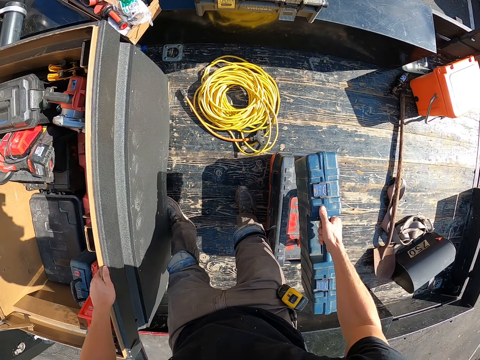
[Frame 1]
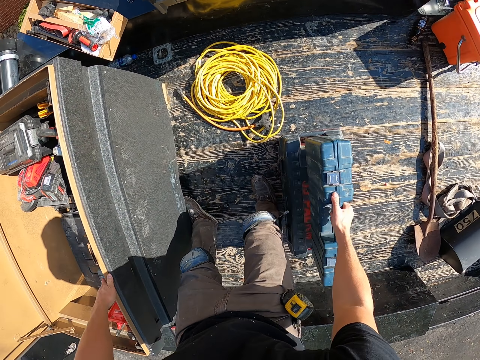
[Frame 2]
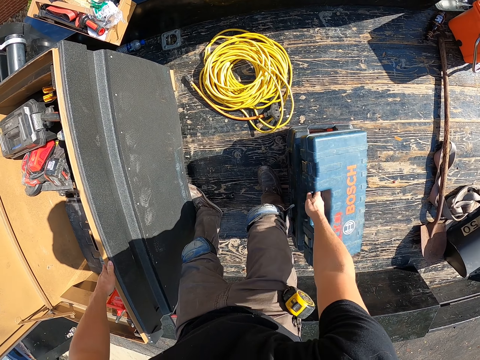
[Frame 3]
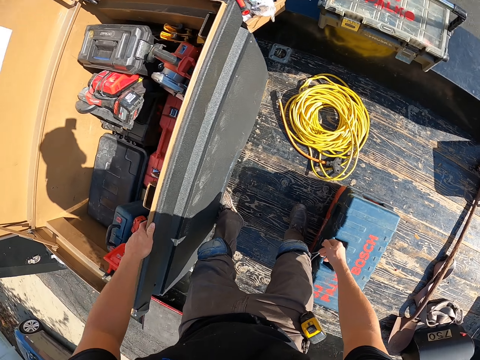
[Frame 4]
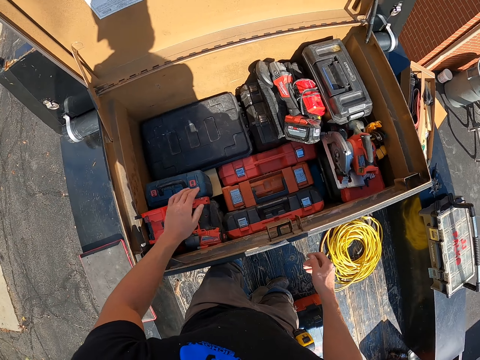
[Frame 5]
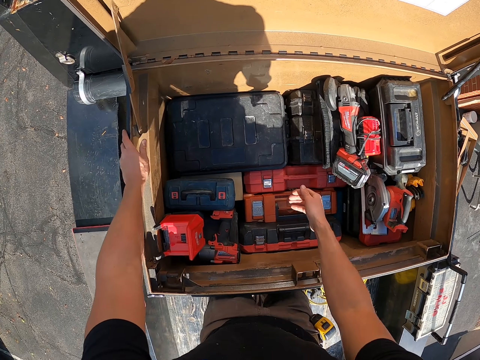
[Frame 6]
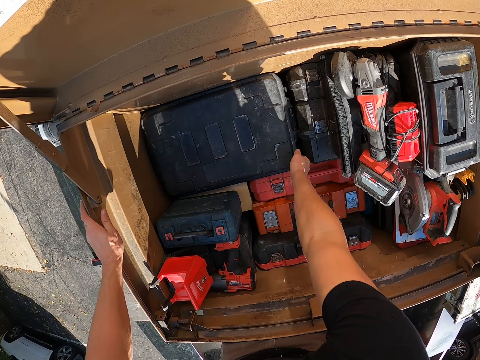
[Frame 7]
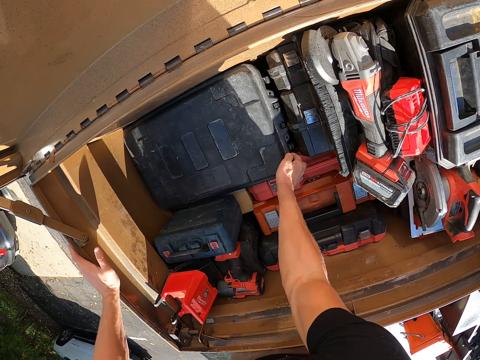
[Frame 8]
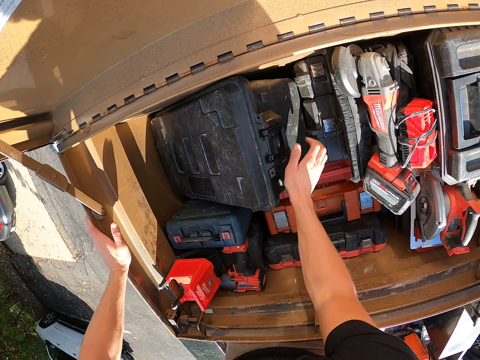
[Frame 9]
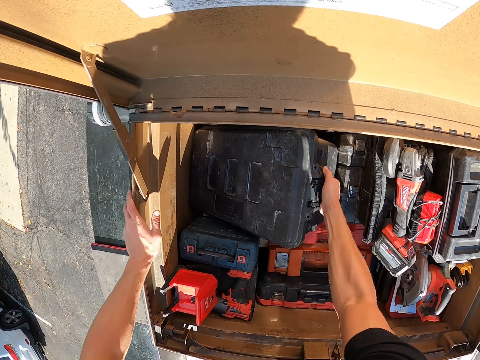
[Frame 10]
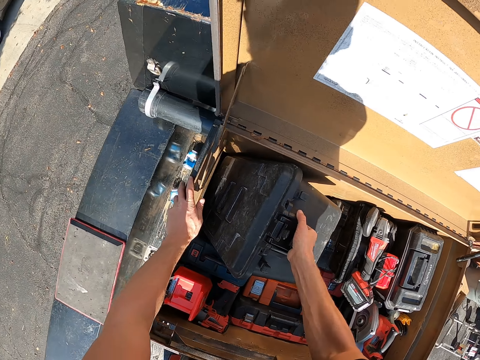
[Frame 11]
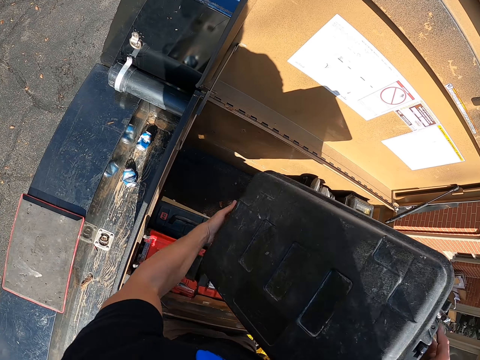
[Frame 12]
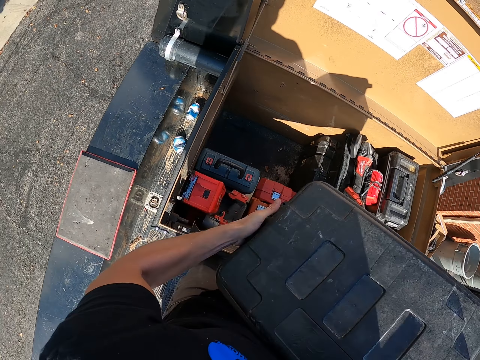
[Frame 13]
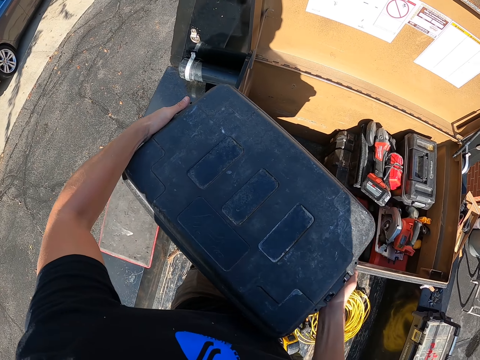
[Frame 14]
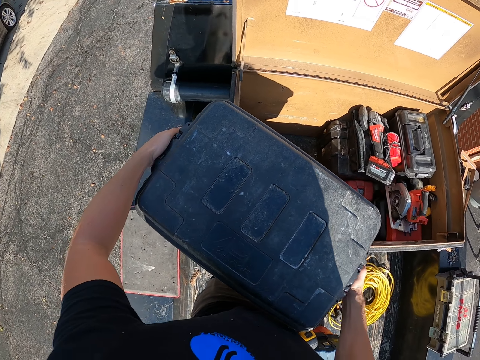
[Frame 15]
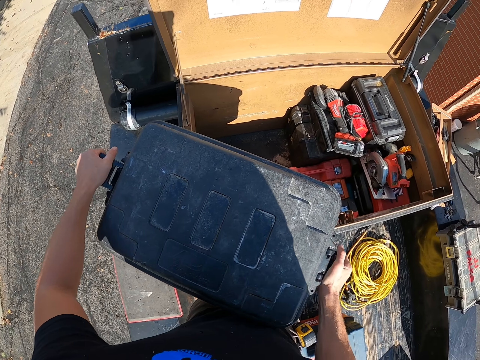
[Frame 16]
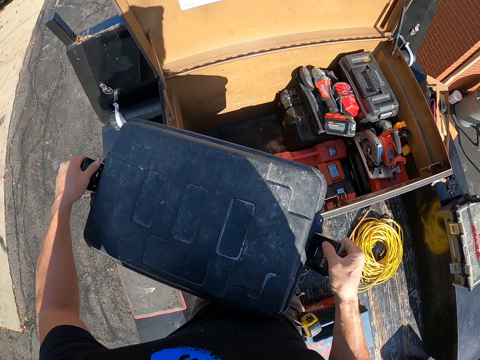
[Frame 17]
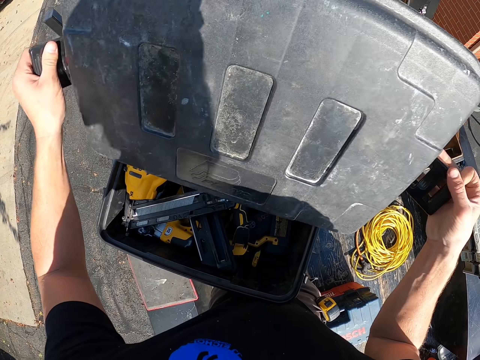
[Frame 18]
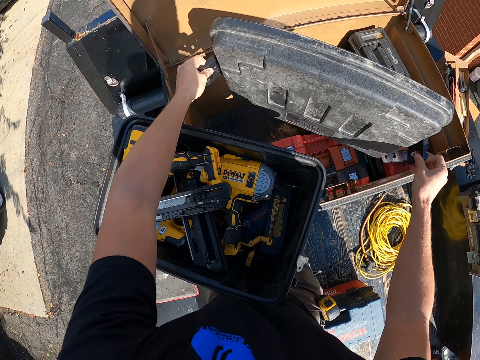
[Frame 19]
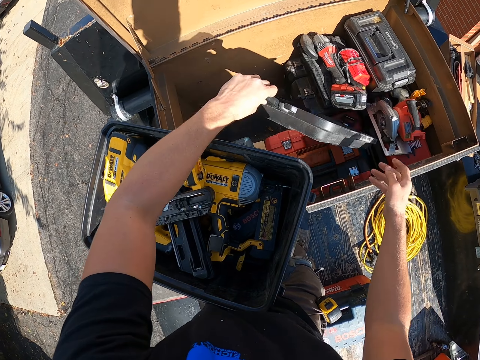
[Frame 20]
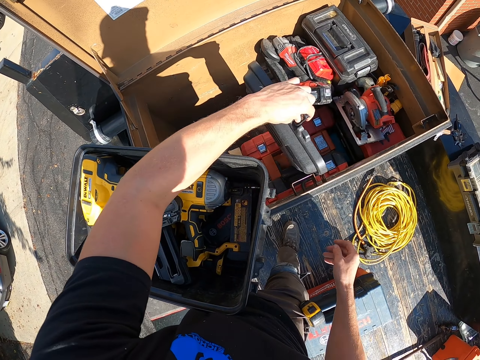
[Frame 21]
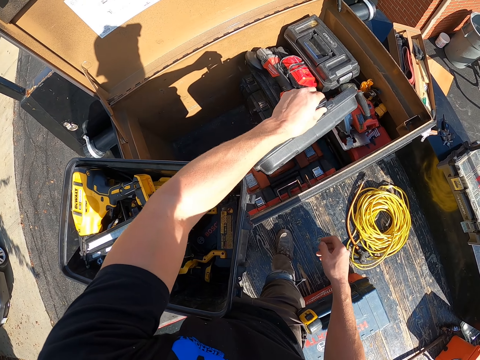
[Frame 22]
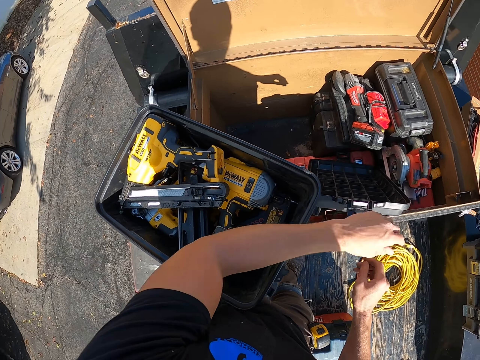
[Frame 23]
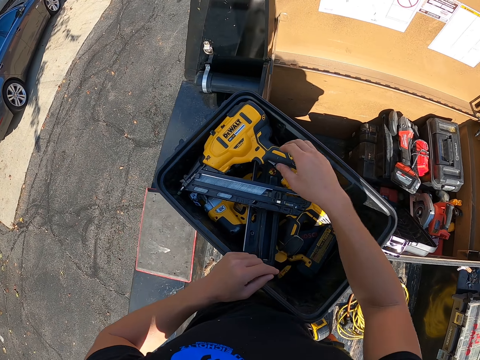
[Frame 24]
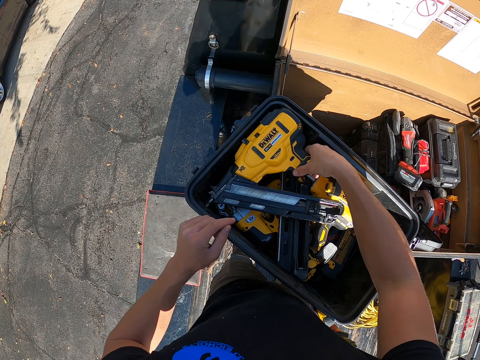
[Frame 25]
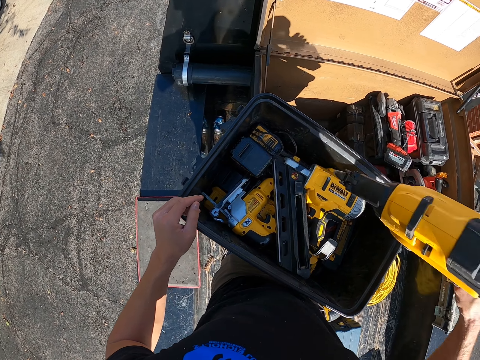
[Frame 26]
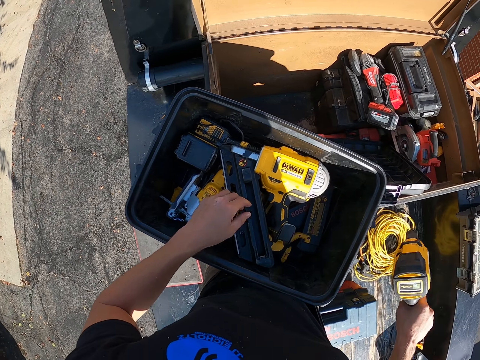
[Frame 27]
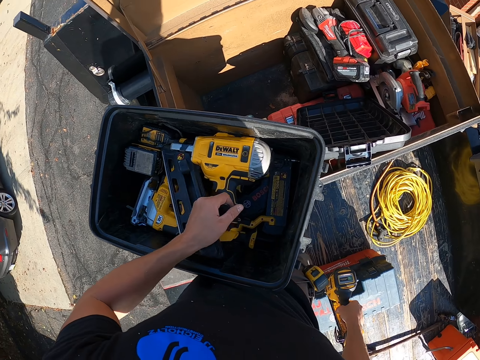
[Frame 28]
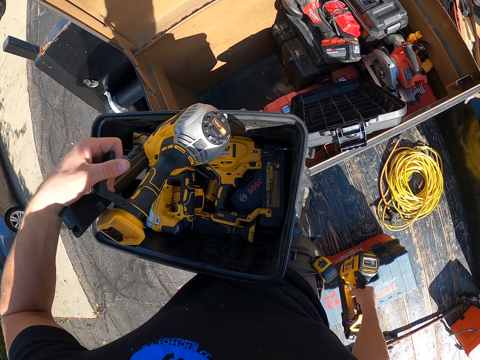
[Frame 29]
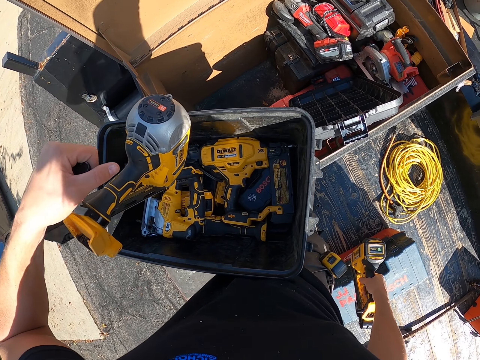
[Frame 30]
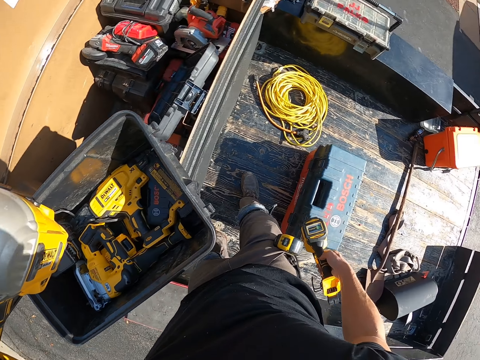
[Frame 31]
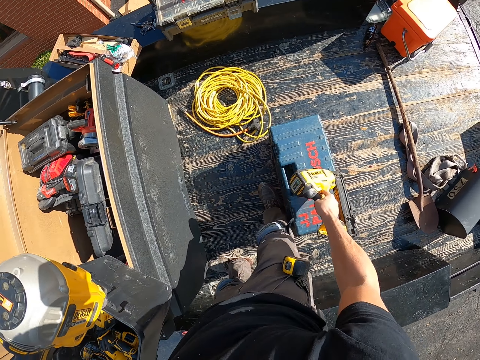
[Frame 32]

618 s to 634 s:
The camera wearer puts the tool box on the box with the right hand. They lift the tool box with the right hand, pick the tool box with the right hand and hold the tool box with the hands. They put the tool box on top of the box and open the tool box. They put the lid on top of the boxes with the left hand. They pick a drill or jig saw with the right hand. They pick the drill with the left hand.

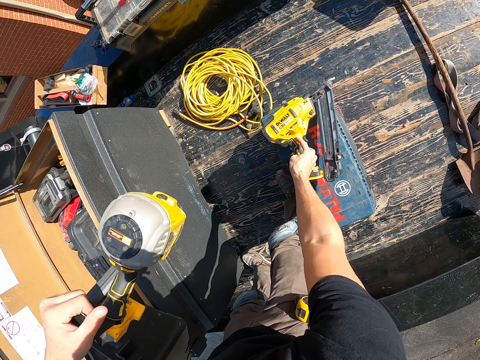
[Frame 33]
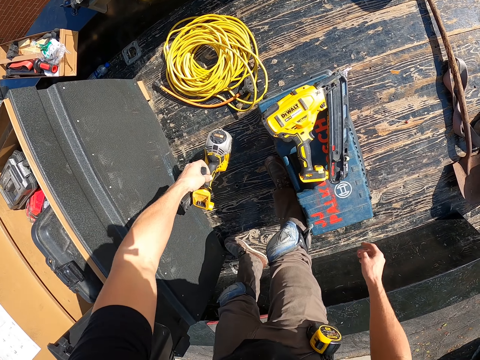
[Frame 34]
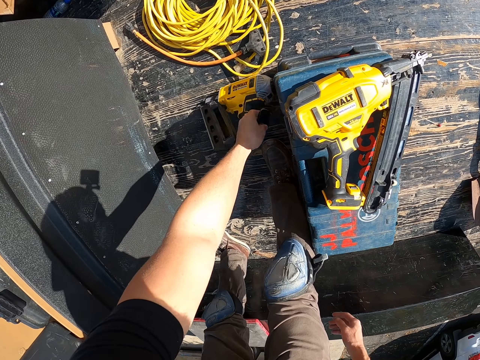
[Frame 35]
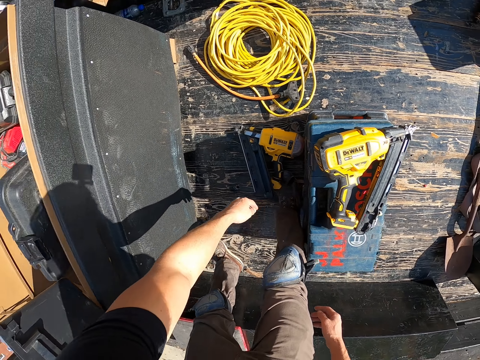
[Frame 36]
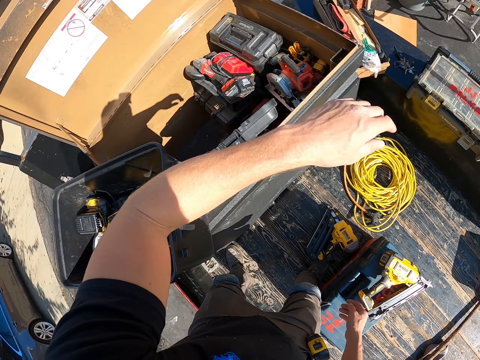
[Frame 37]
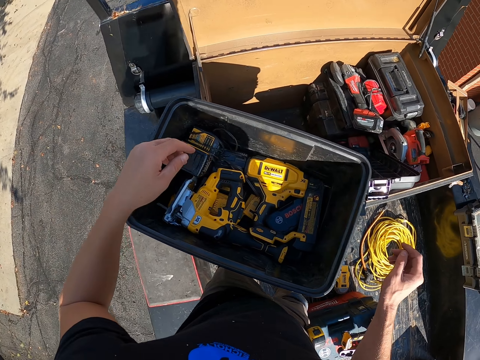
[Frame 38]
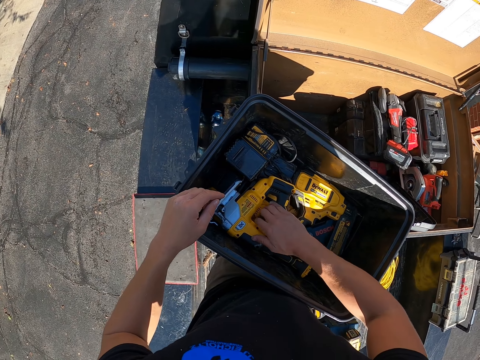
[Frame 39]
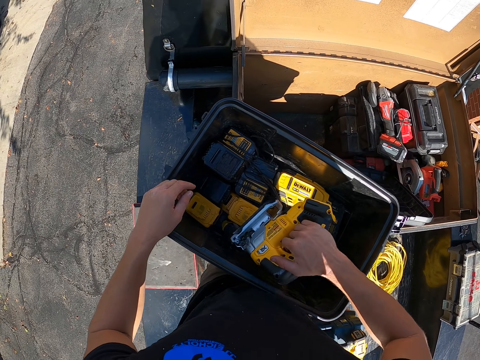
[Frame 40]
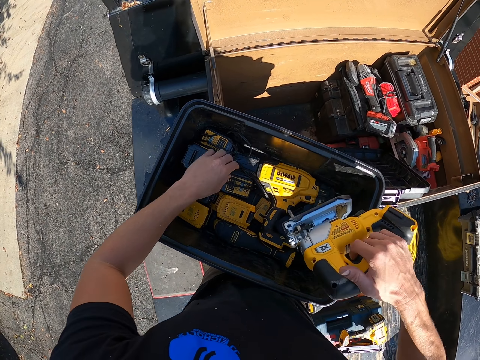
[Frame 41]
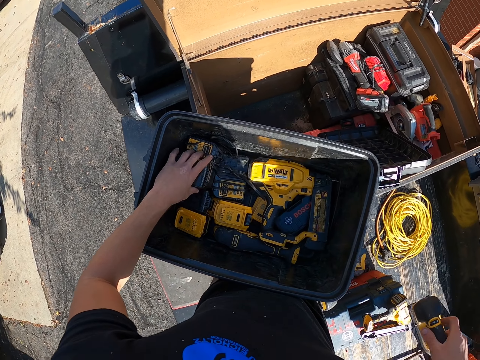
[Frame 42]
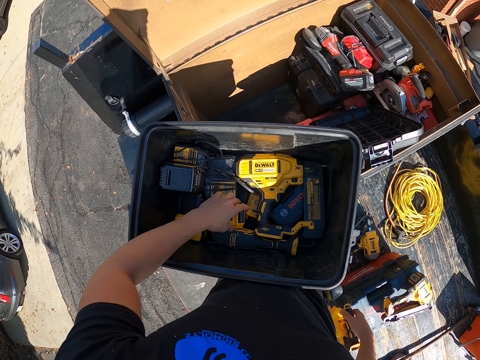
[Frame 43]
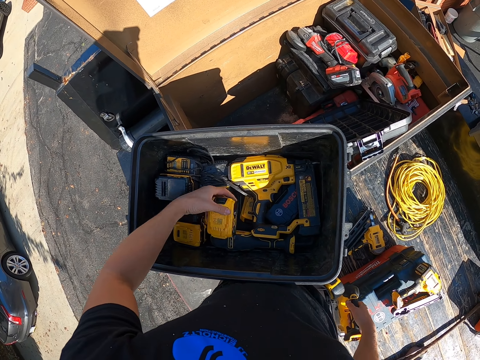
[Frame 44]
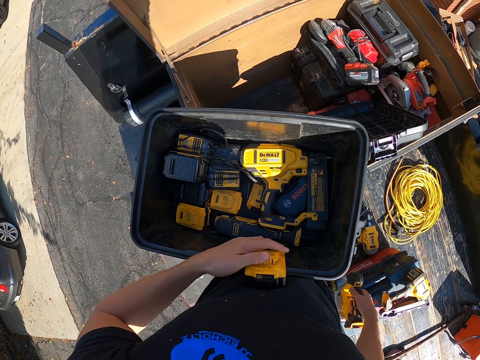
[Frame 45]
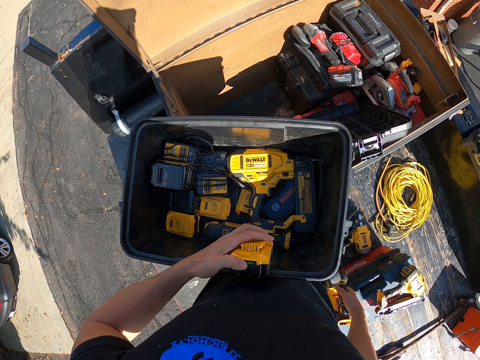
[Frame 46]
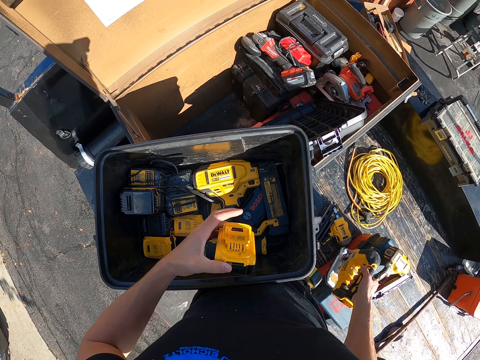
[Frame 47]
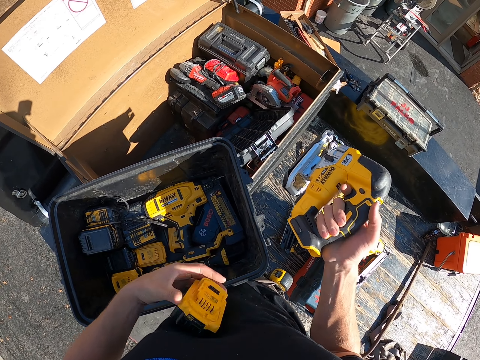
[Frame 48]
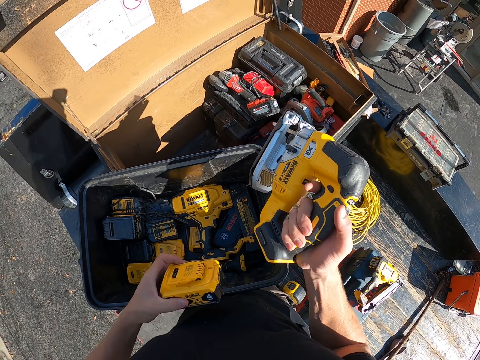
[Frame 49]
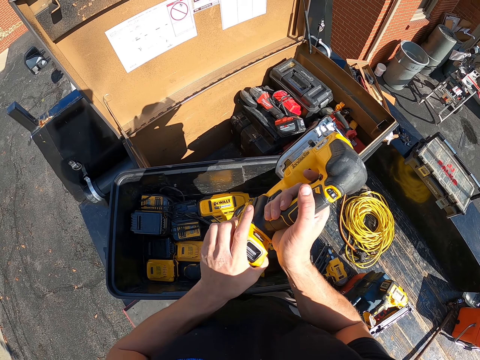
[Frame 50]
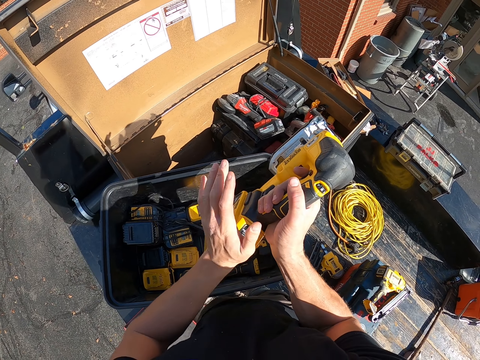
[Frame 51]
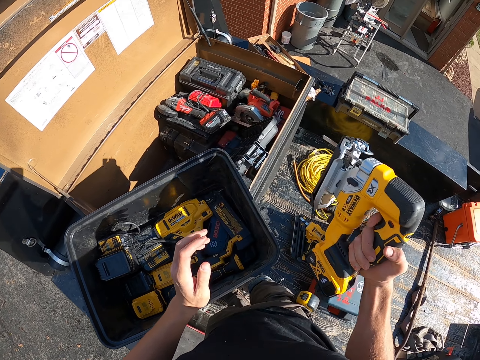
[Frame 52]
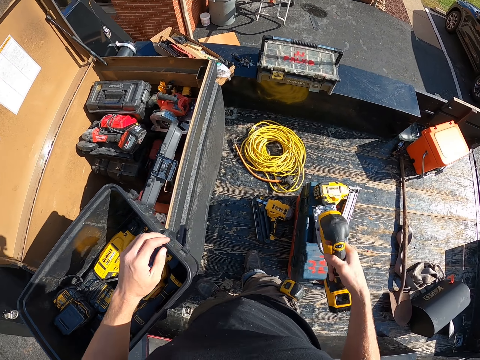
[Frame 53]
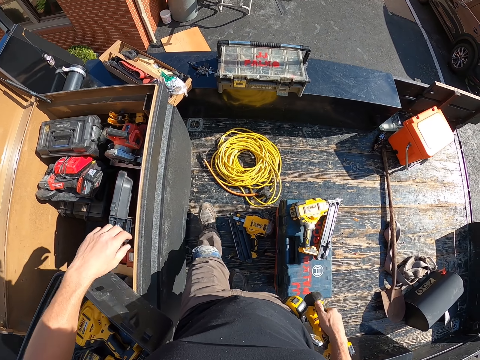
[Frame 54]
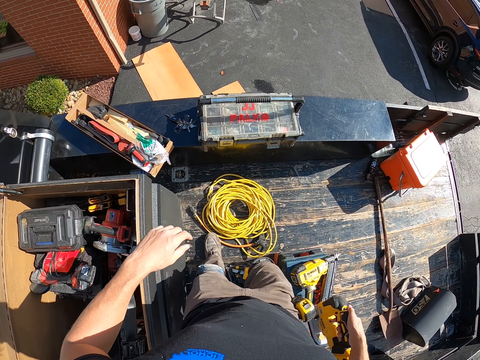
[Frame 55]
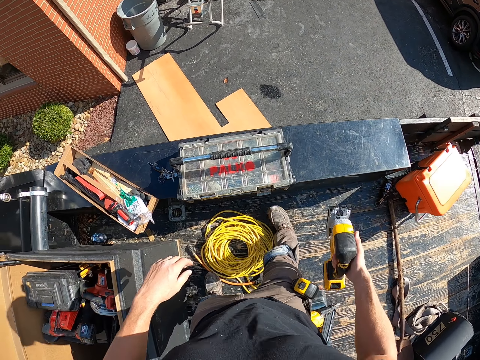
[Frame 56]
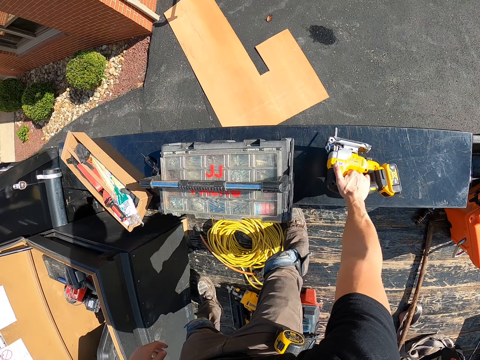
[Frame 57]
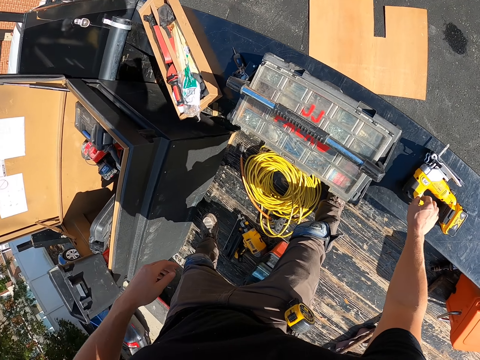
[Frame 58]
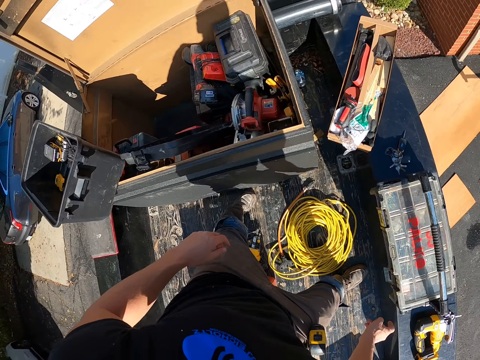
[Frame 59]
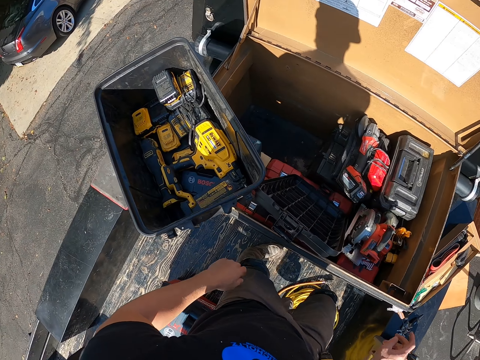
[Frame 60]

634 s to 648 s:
The camera wearer puts the drill on the box with the right hand. They put the drill on the floor, pick the drill with the right hand and pick the battery with the left hand. They check a tape measure. They press the battery with the left hand, fix the battery on the drill and hit the battery with the left hand. They walk around. They carry the jig saw. They put the drill on the metal bar with the right hand and turn around.
